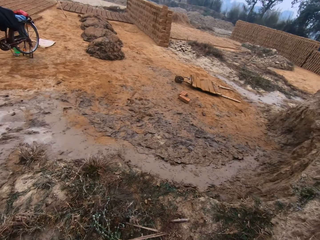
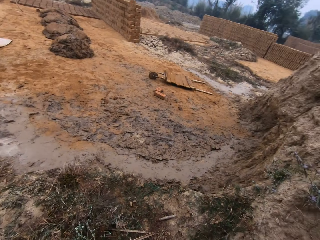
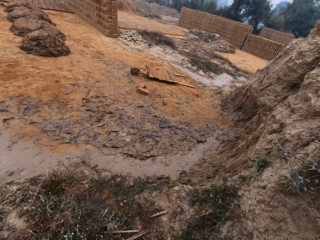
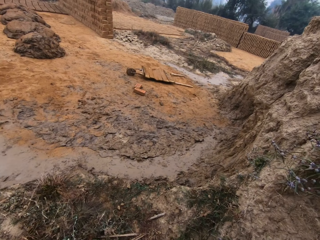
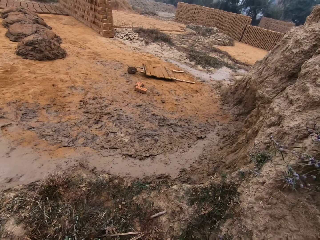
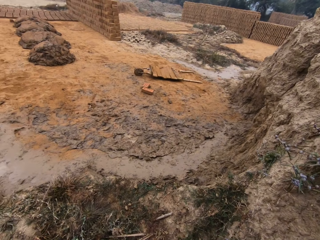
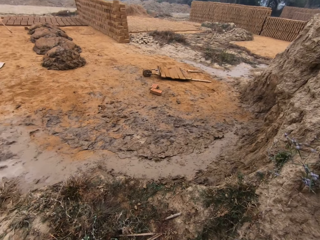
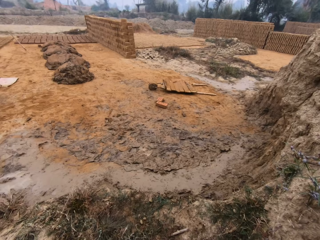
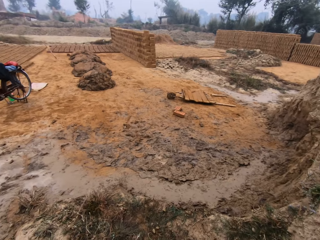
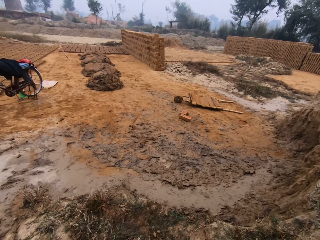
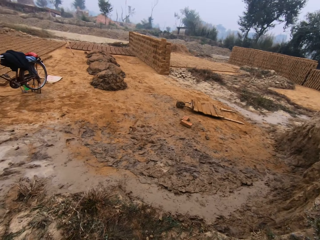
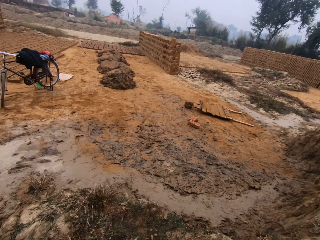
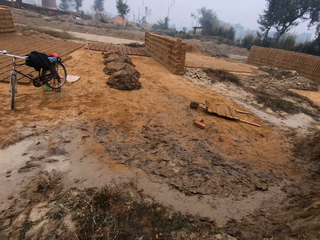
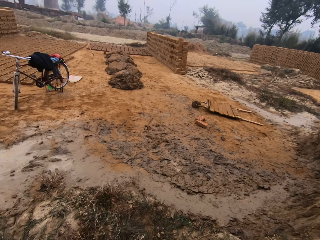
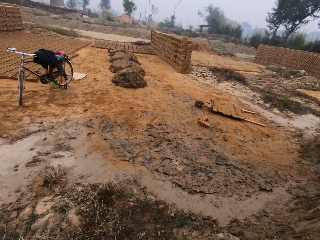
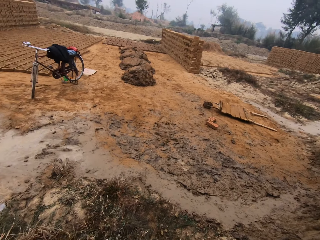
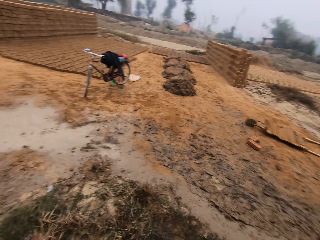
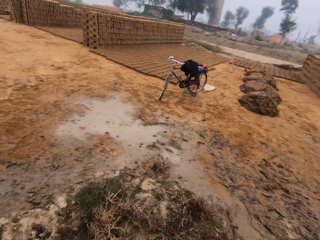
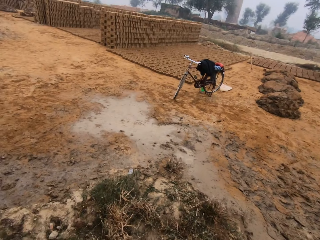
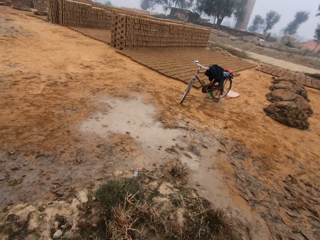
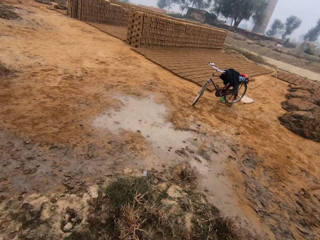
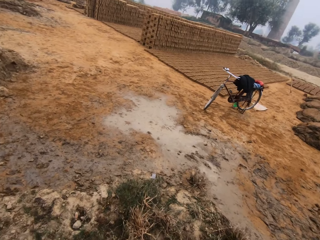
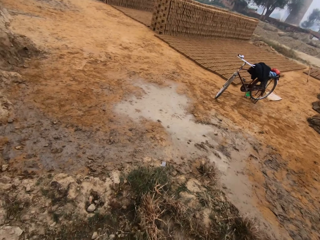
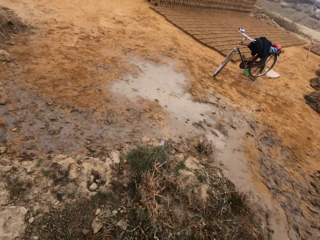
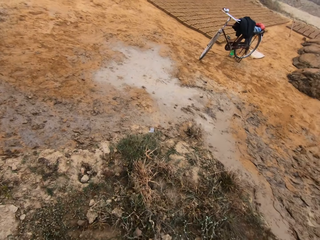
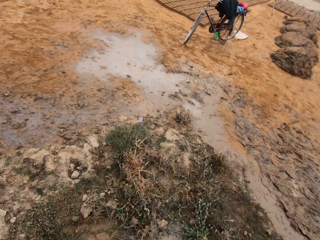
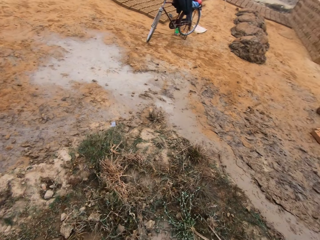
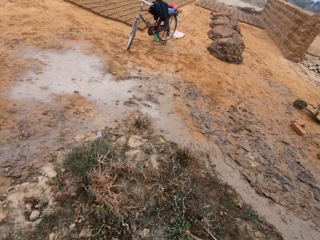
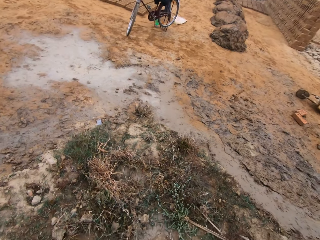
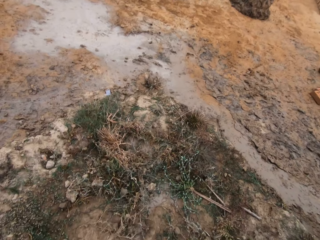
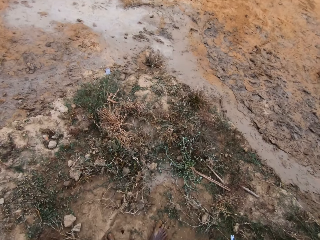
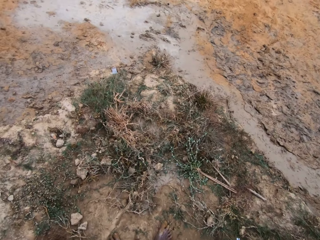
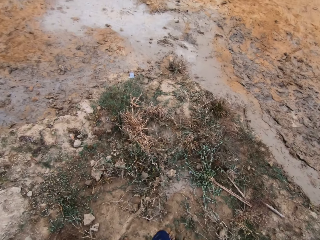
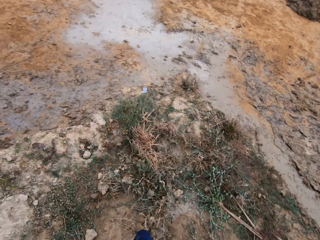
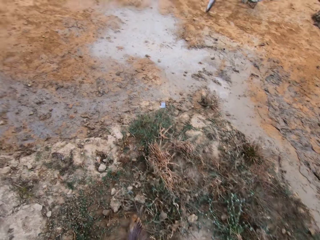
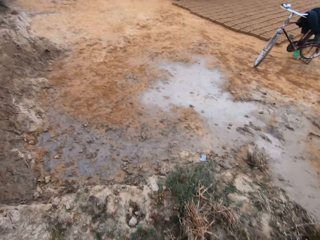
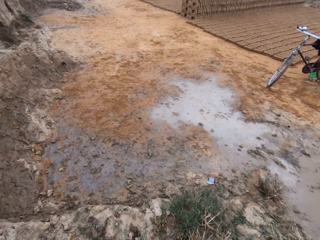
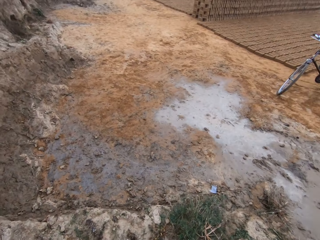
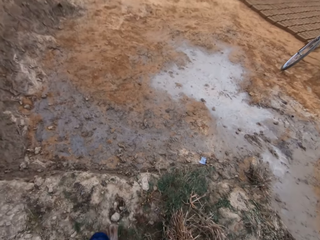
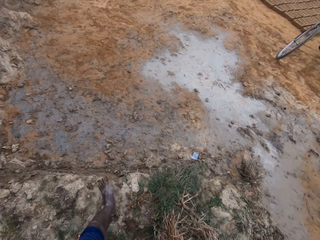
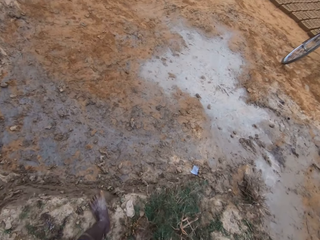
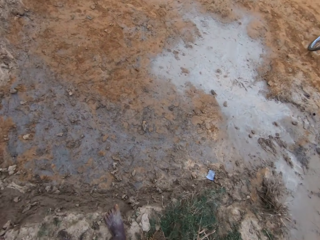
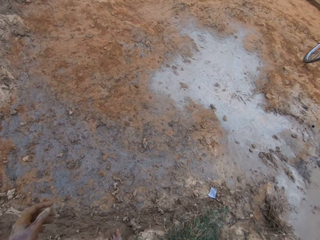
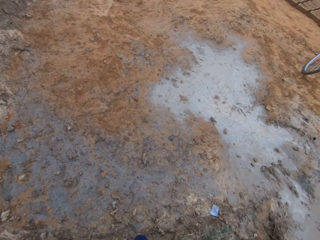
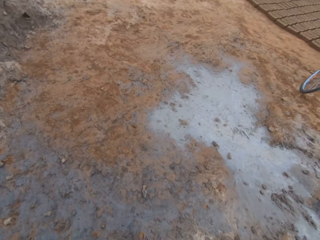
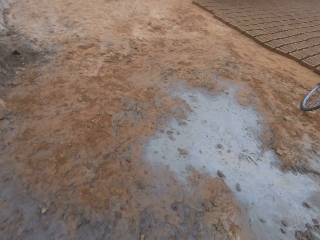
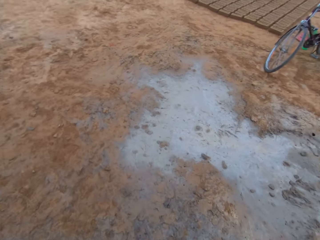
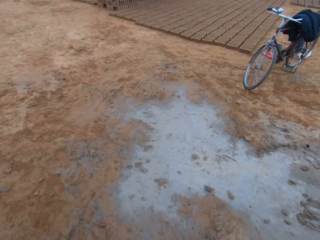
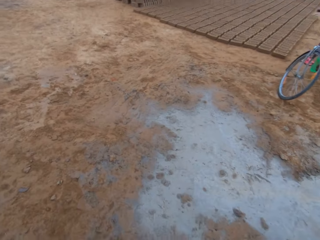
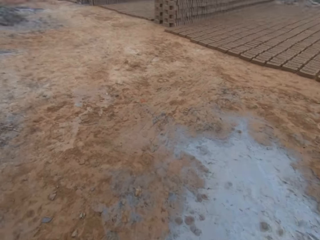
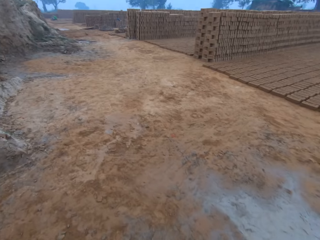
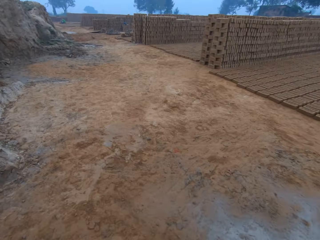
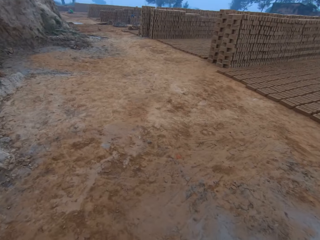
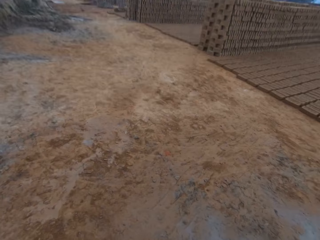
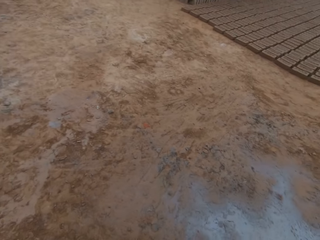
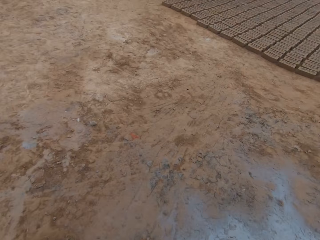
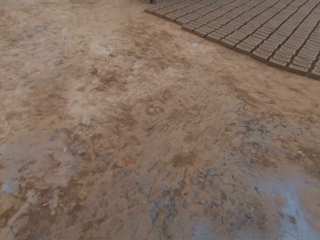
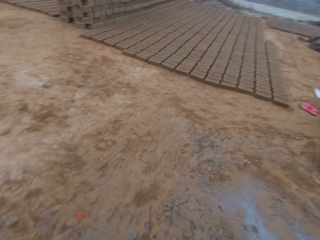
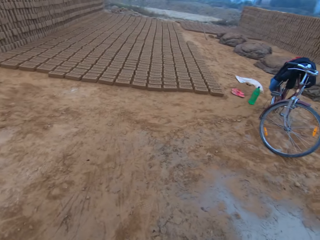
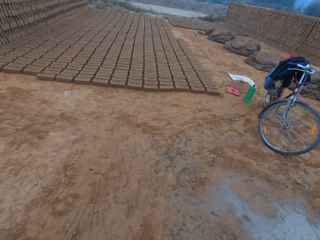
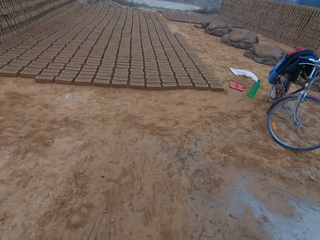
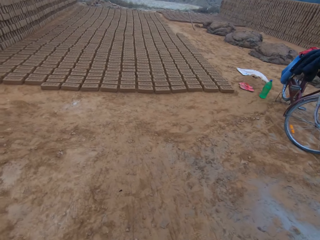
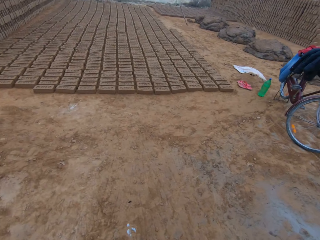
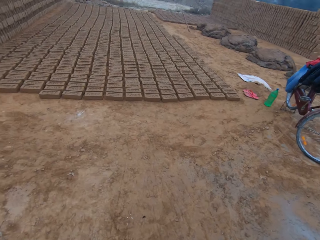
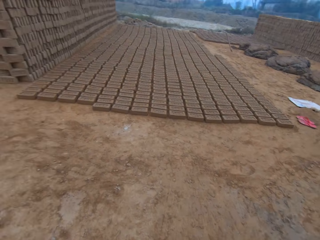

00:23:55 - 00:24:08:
The camera wearer looks around. They walk around a brick side. They walk to the other side.

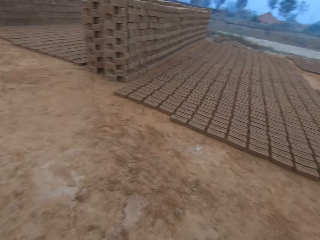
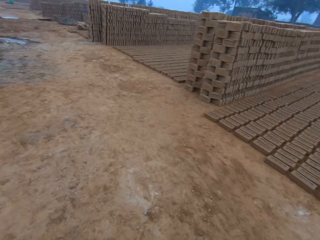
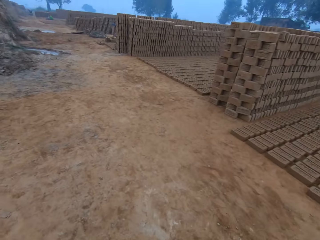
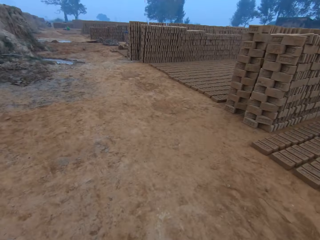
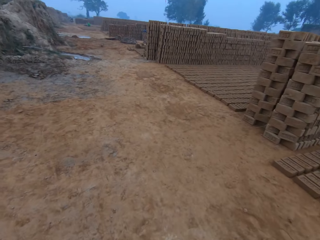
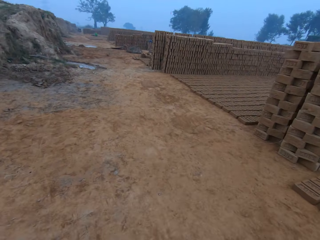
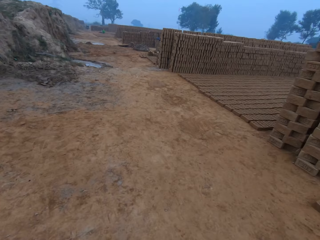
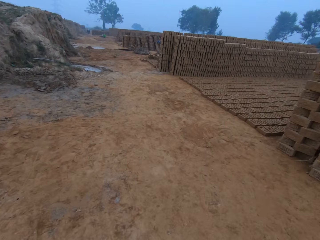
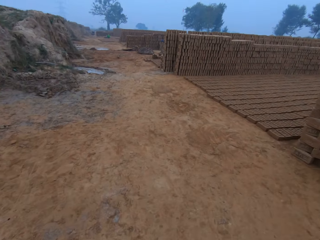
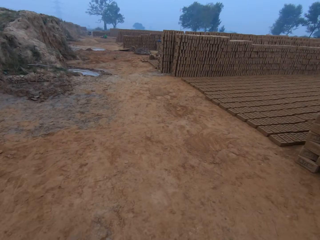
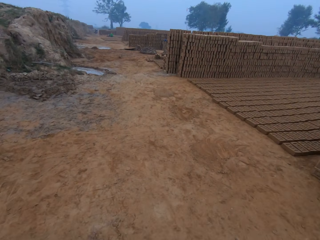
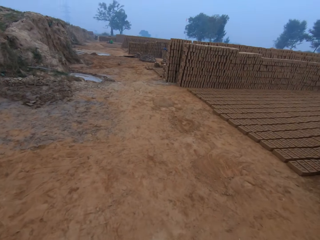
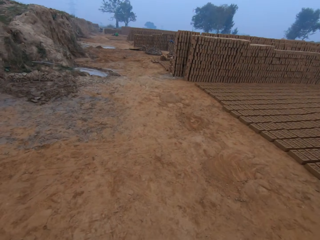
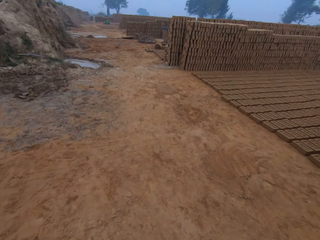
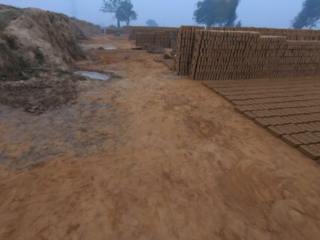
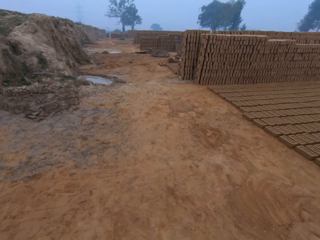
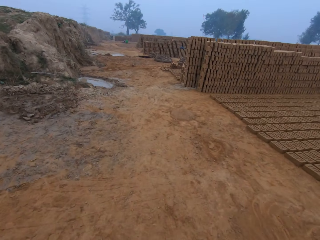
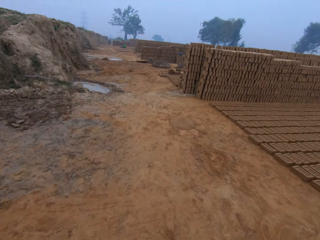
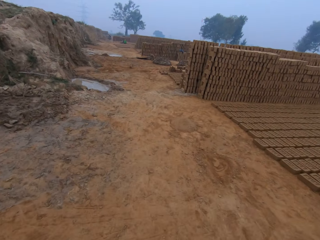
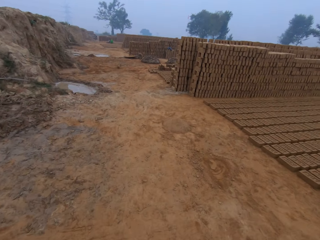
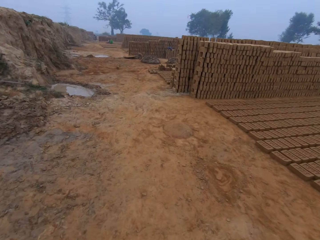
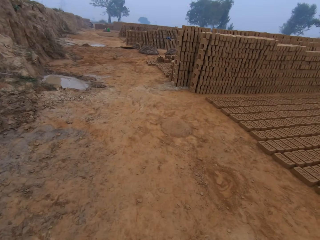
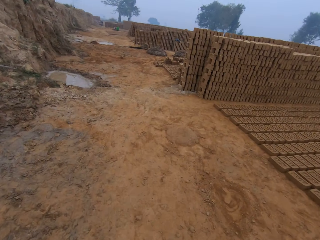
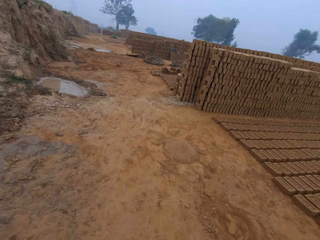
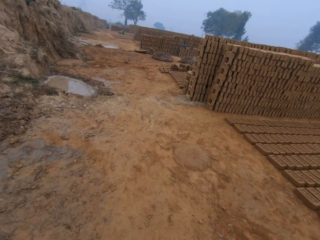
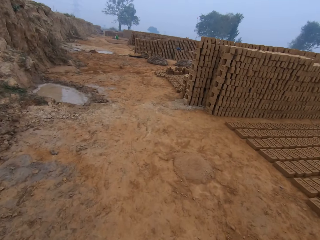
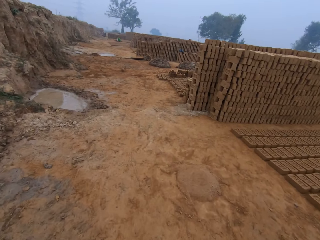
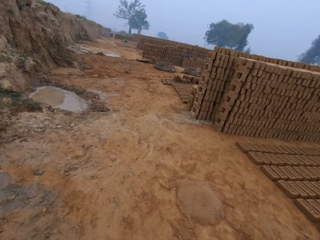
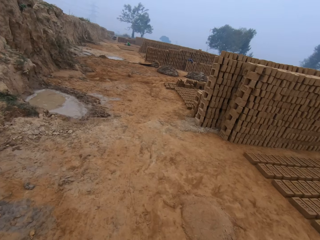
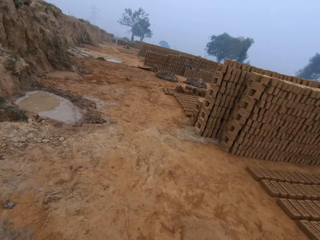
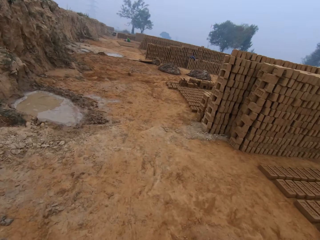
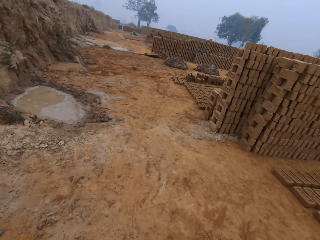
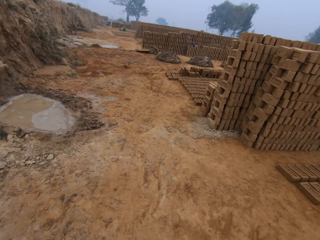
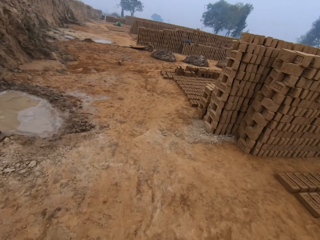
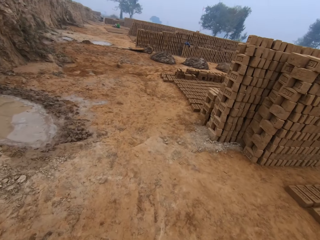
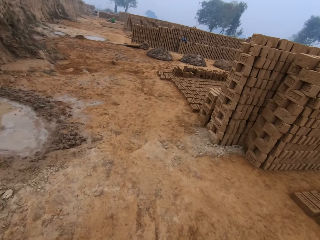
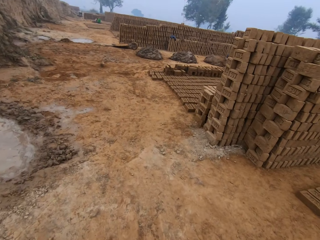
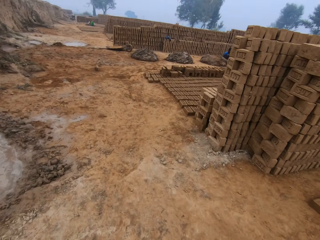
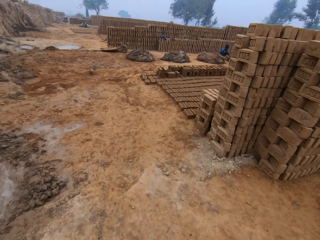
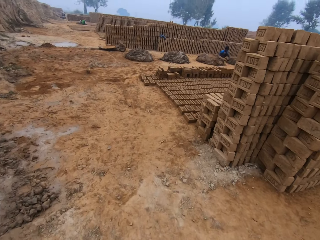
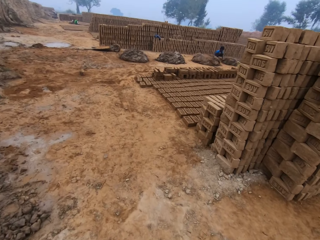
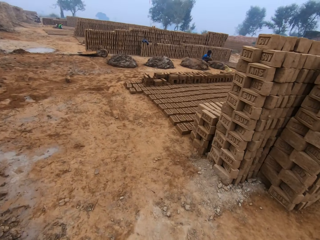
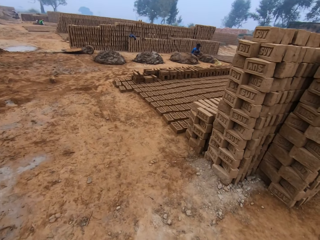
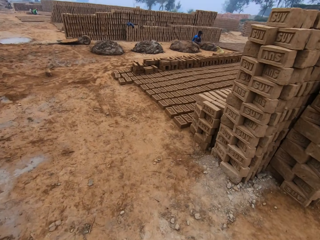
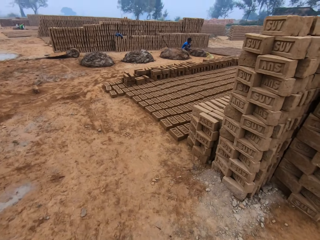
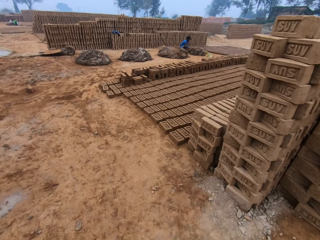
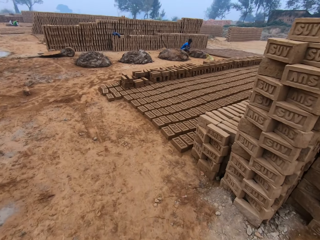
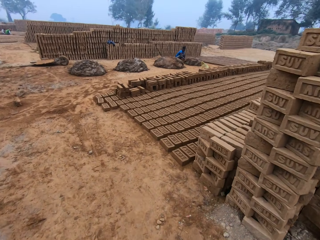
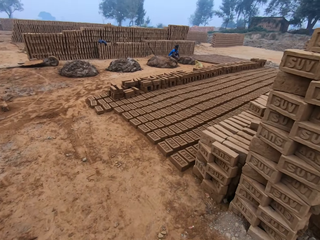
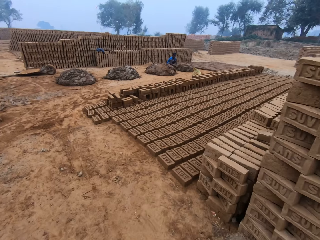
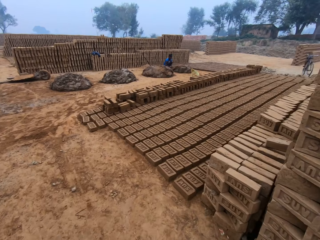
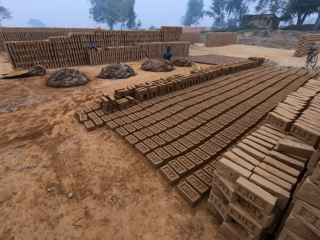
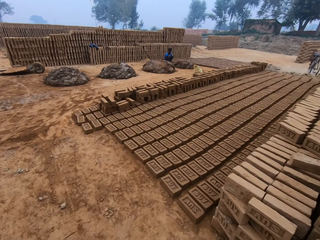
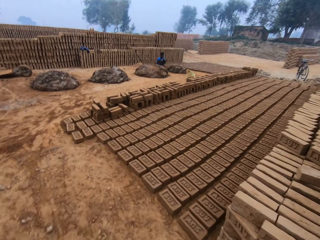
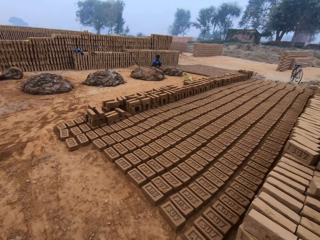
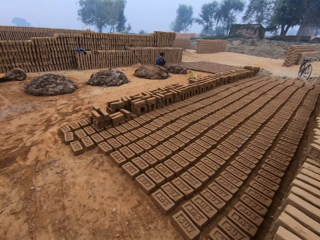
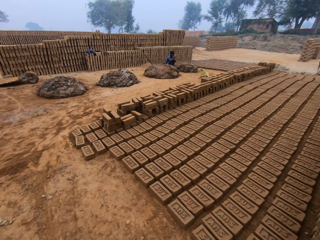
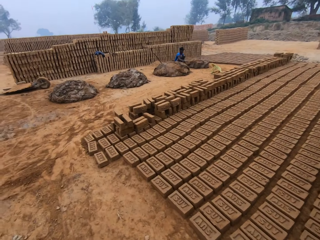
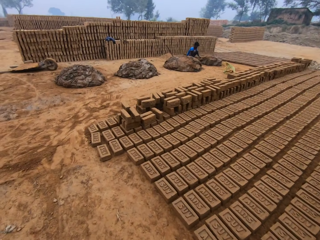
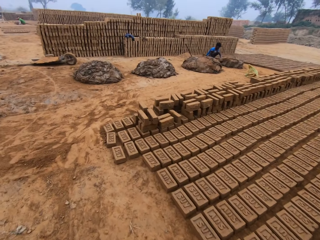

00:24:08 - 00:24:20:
The camera wearer looks around the brick side. A man squats. The camera wearer walks around the brick side.
